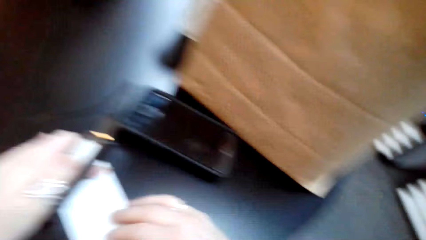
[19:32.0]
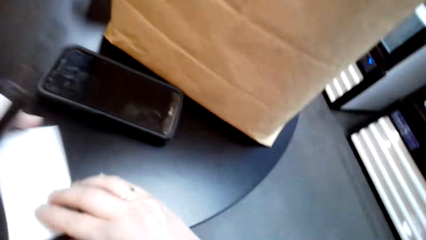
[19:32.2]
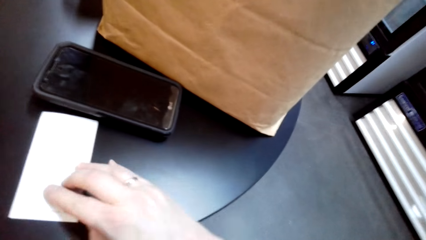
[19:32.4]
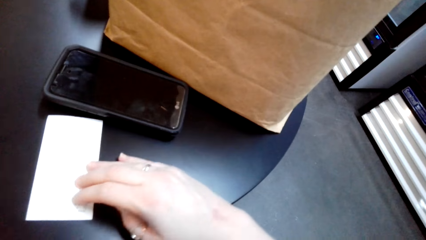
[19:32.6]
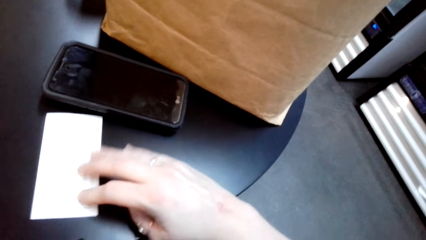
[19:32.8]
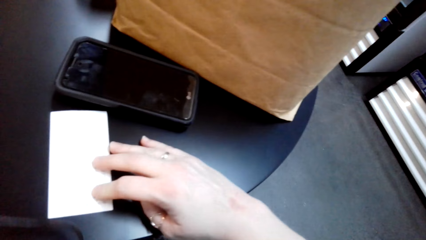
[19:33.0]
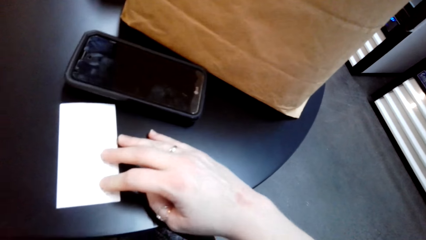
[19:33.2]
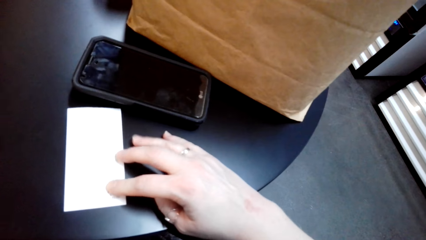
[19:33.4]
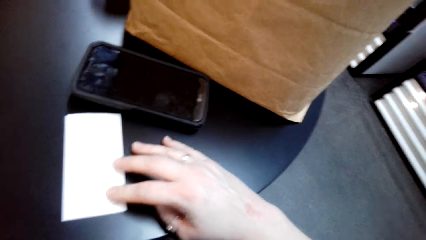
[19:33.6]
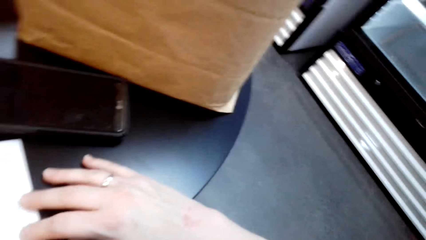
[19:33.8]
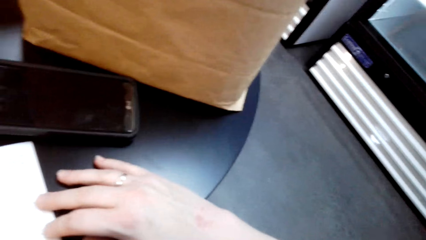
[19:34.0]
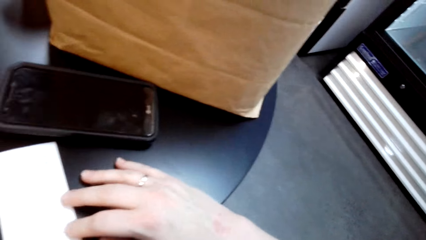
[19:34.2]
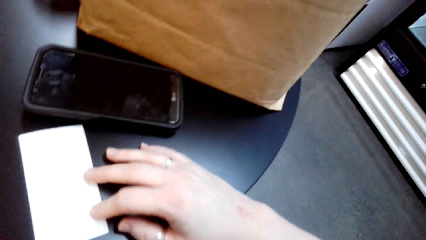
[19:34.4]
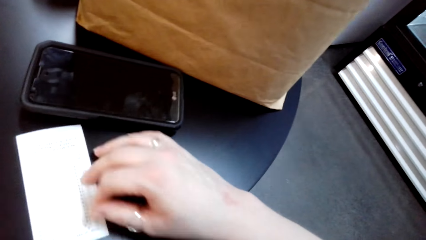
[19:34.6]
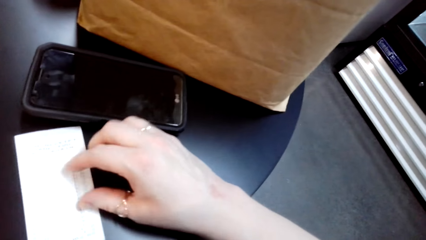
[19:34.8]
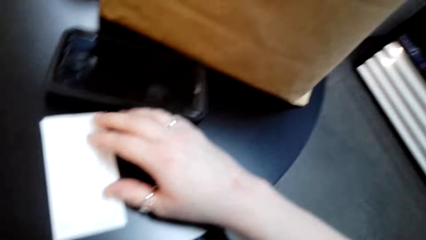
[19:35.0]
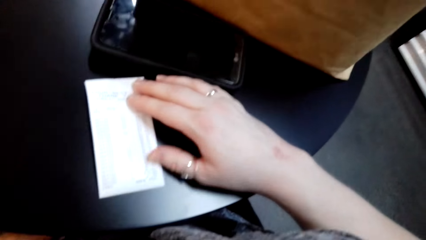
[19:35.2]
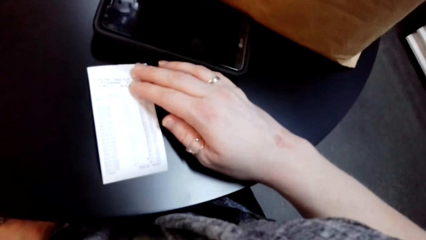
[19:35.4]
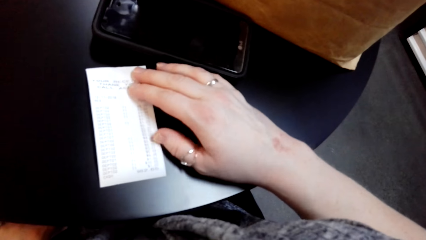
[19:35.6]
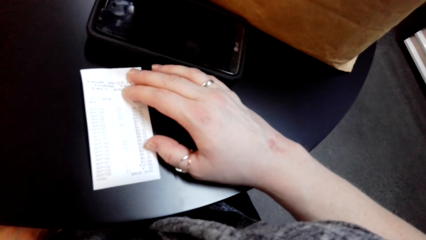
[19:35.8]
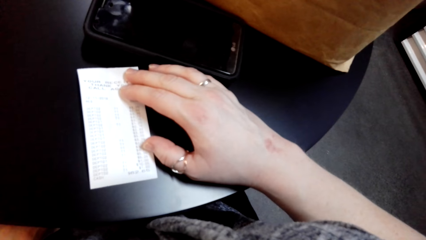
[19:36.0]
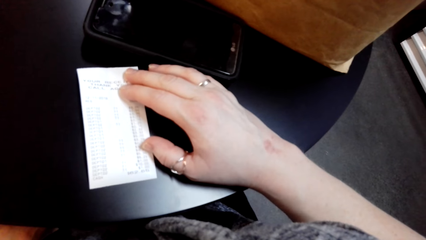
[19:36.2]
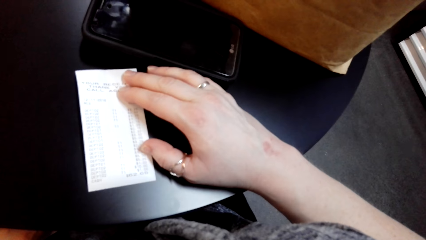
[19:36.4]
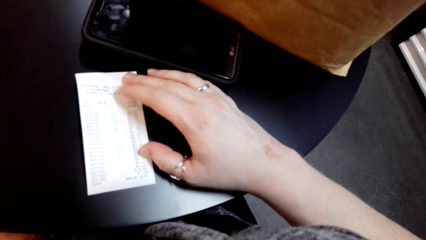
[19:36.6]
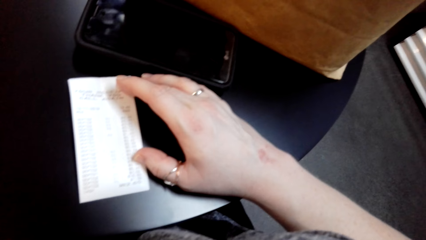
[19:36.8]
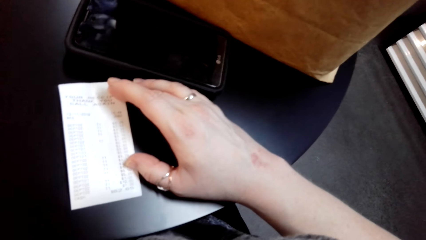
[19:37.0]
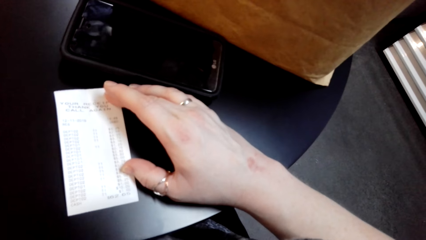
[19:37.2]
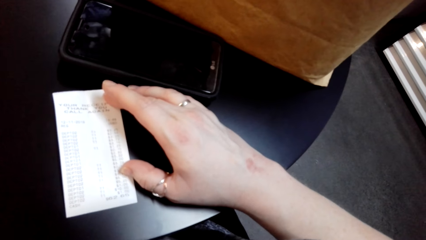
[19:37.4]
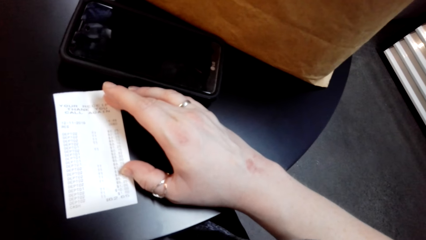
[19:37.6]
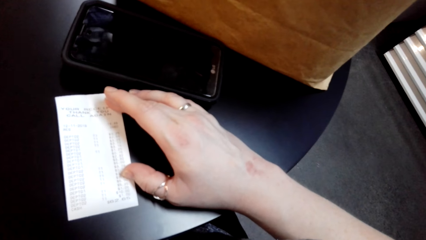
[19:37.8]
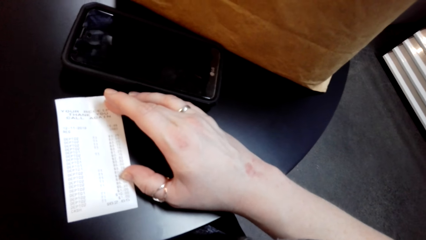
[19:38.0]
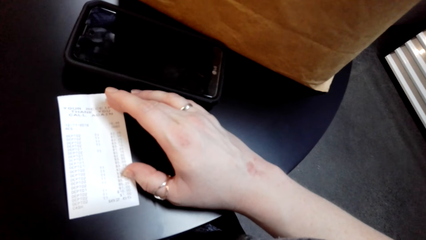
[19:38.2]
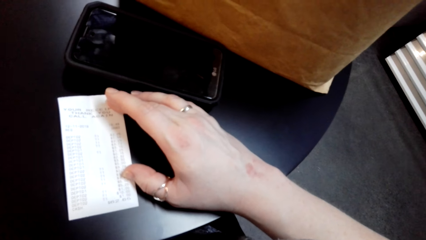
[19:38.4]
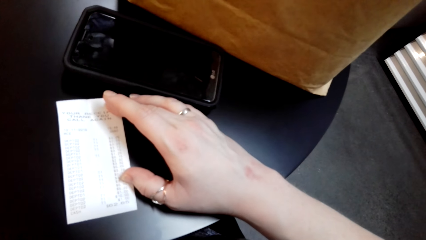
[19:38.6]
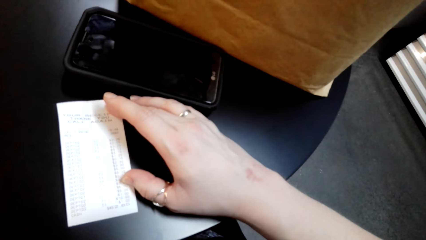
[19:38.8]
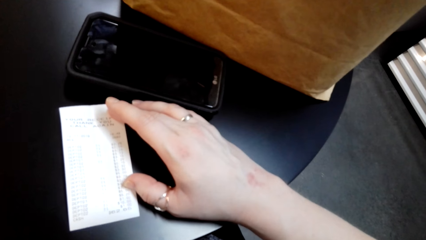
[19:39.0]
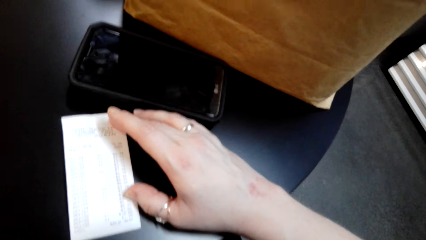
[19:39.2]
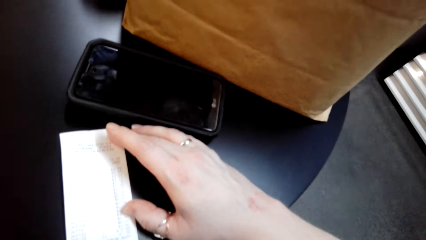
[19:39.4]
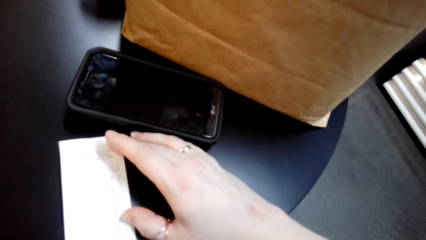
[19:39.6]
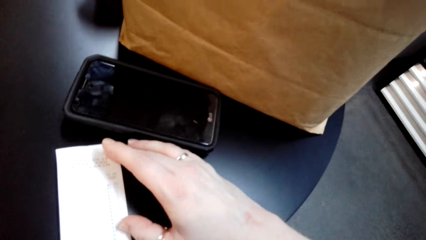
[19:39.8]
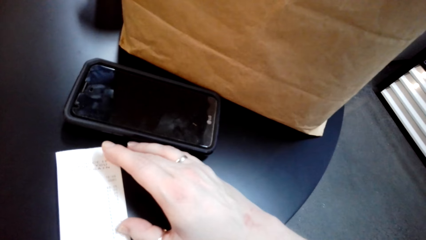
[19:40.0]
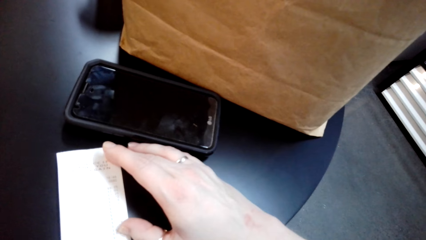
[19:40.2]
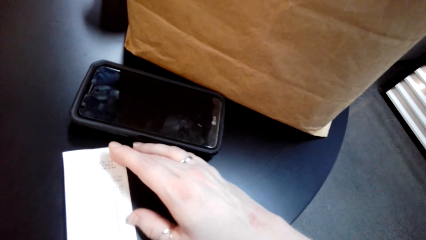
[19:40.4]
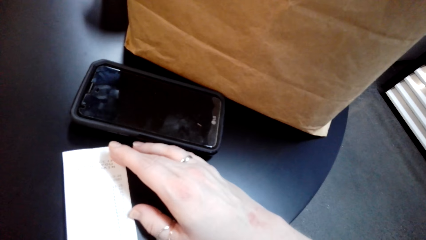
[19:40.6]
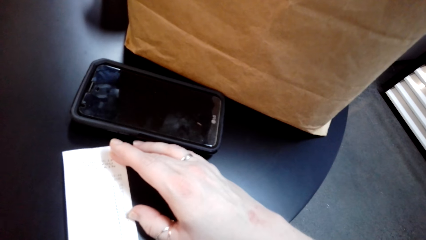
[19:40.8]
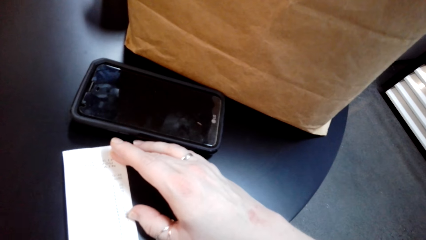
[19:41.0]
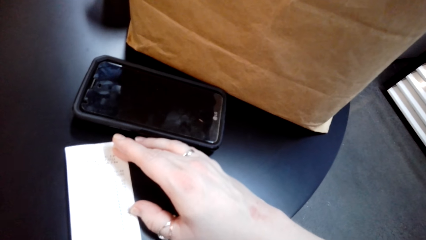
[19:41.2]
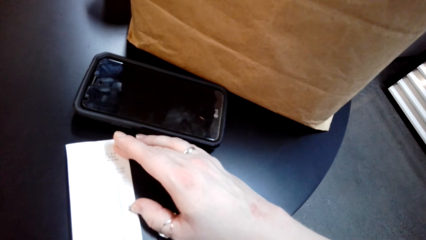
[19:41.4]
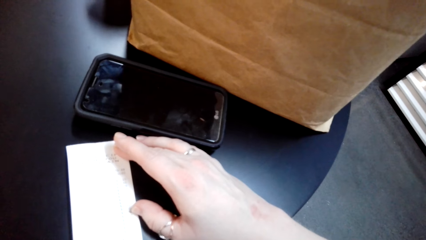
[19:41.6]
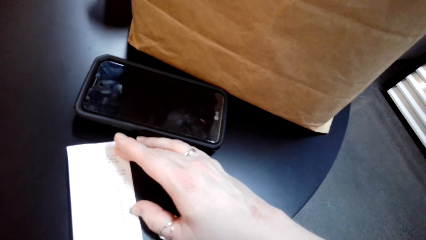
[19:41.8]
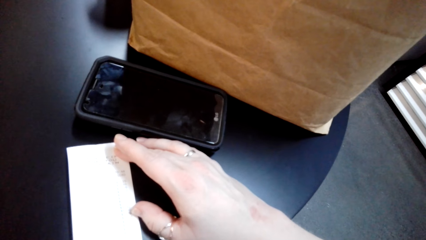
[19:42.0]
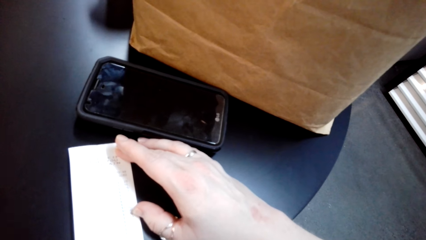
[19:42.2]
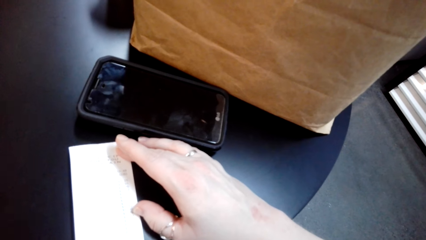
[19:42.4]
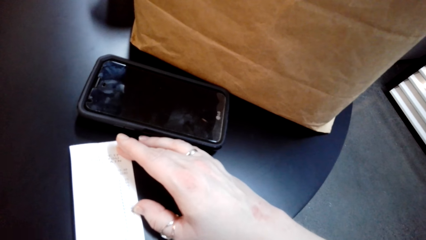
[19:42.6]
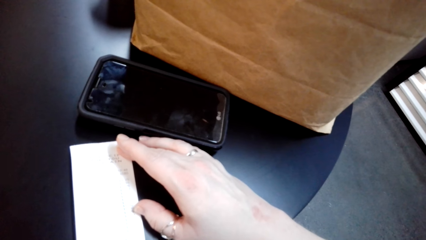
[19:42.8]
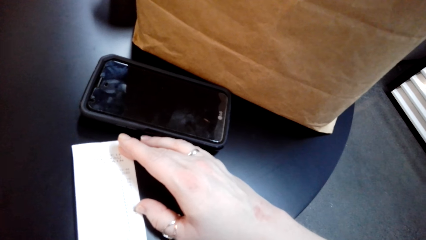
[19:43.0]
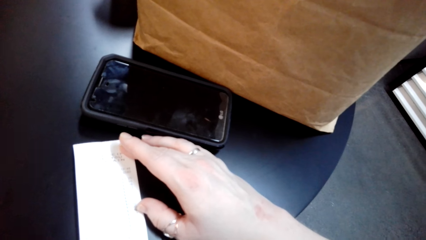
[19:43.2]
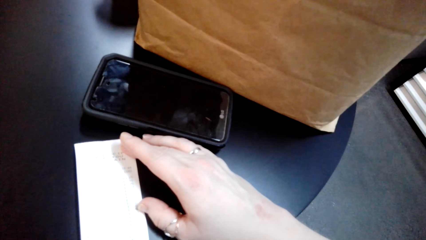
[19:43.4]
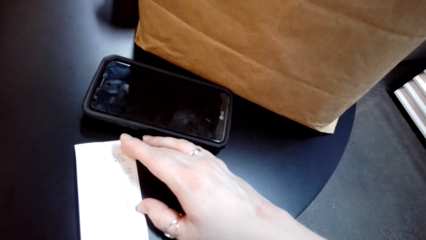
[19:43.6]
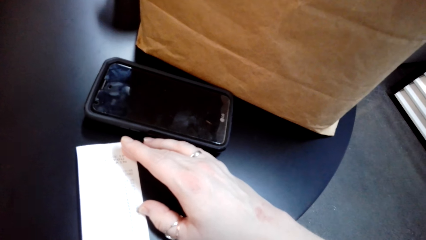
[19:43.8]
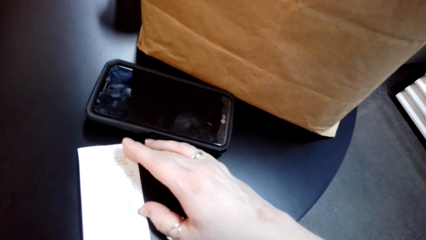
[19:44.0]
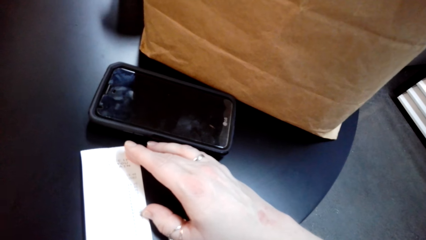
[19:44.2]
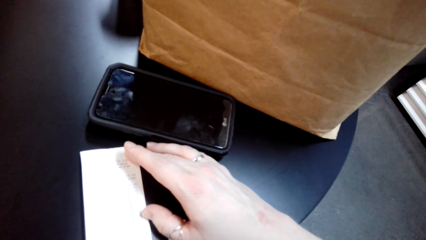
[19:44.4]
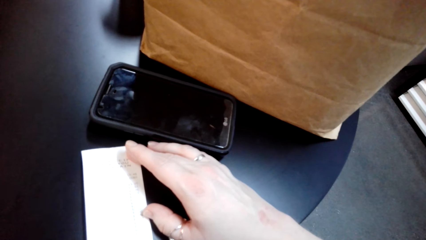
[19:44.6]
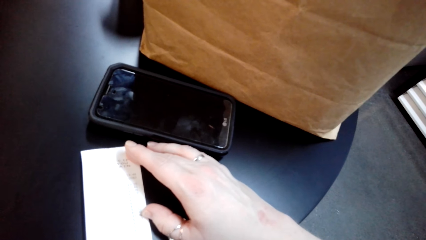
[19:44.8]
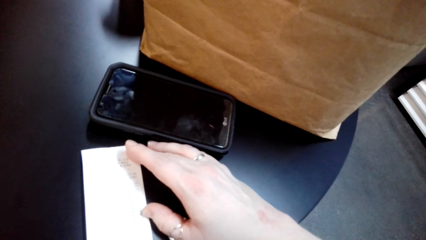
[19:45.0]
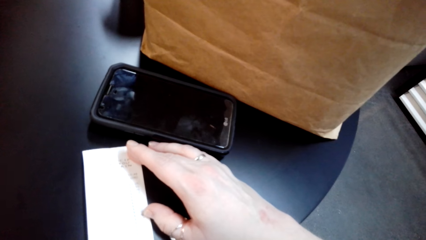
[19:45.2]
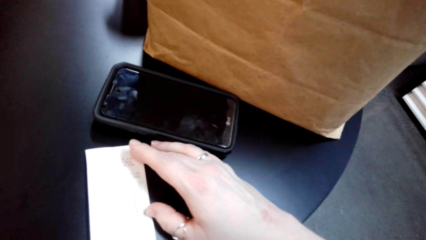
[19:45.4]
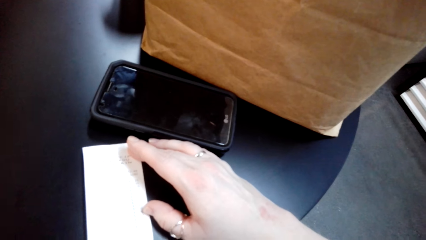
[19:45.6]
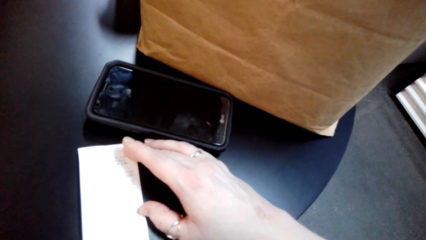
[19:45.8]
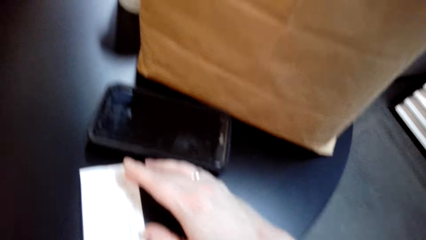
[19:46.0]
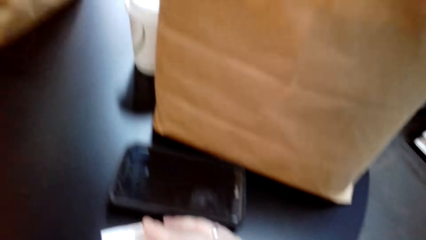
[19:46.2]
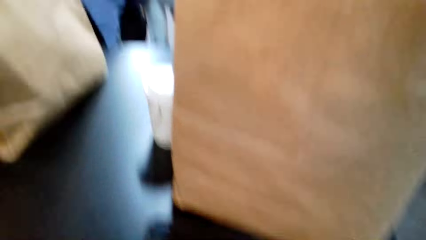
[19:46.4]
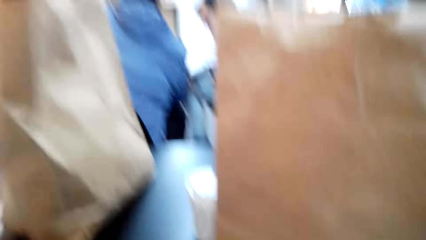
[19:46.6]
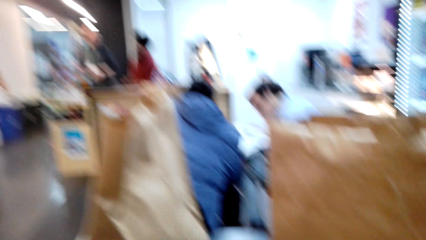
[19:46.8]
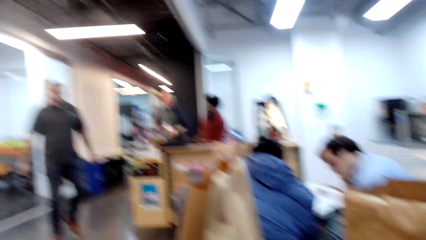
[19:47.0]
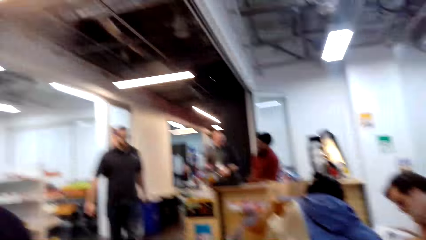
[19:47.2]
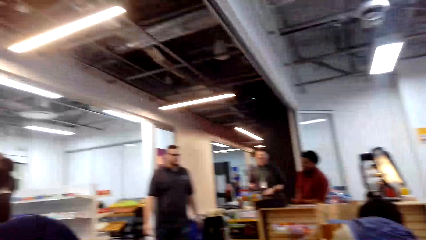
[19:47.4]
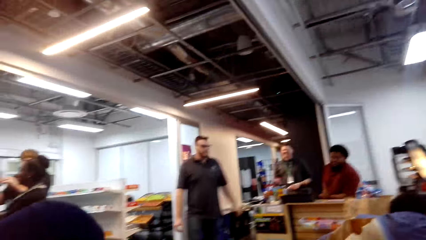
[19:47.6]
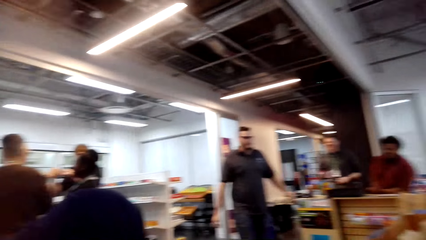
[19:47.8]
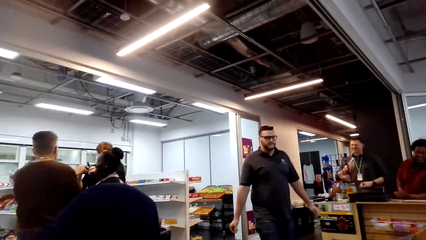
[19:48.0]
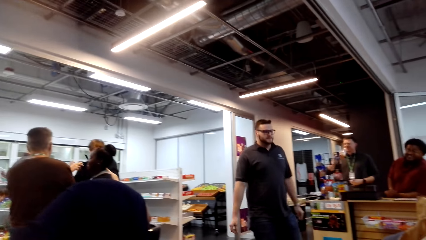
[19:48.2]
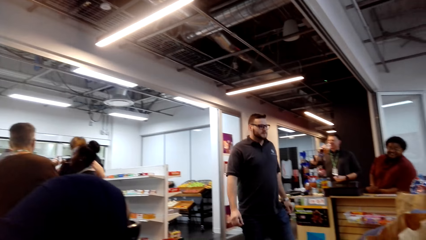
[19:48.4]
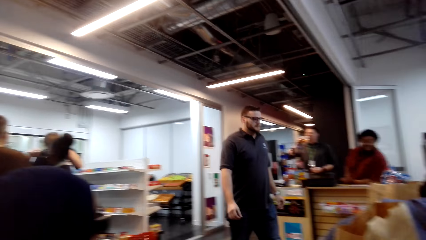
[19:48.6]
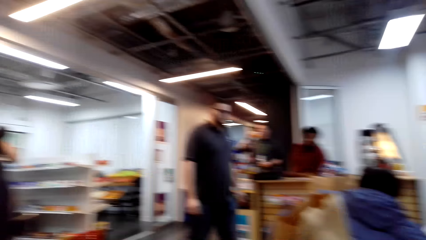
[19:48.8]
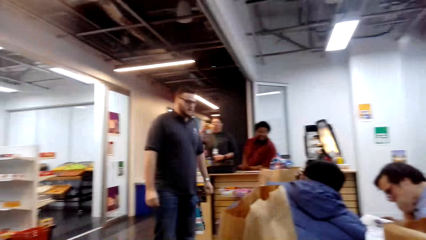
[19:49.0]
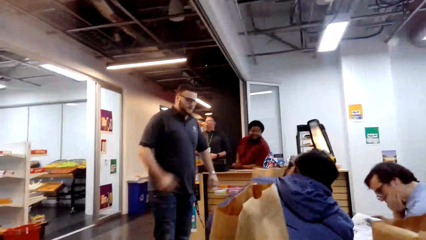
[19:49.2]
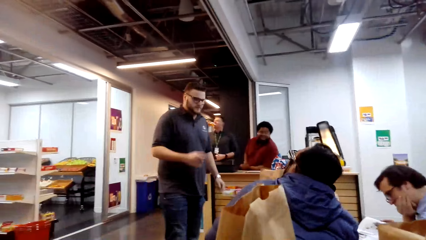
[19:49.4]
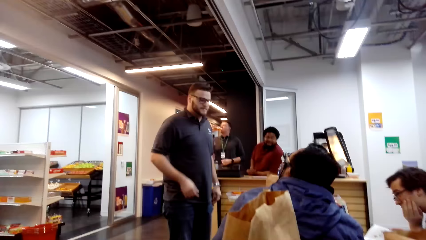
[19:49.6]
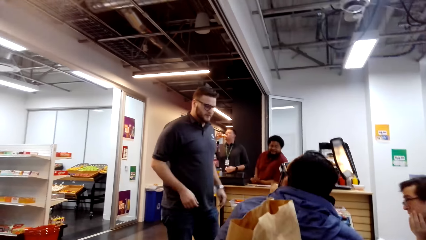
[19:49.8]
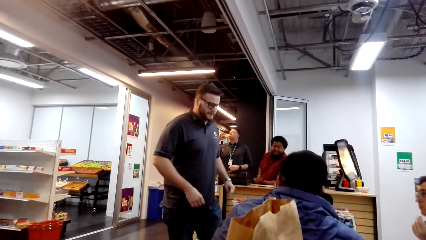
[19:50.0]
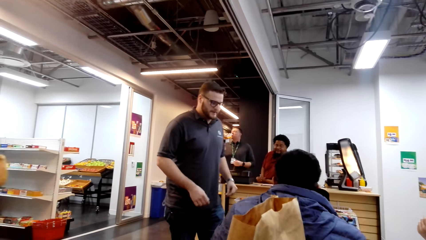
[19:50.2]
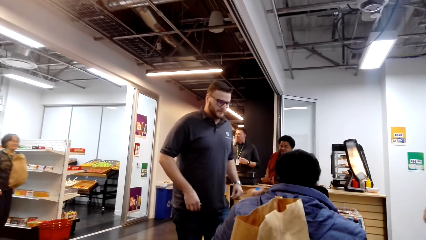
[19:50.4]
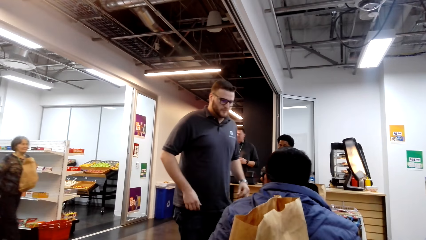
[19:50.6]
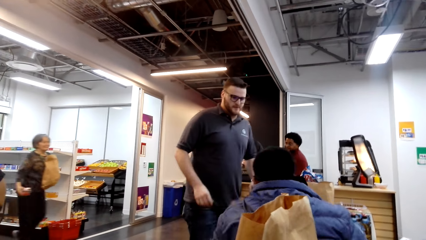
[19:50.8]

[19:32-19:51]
The camera wearer puts a receipt on the table. They hold the receipt. They stare at the receipt. They check the receipt. They stare around the shop.
